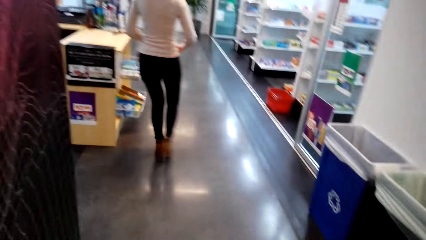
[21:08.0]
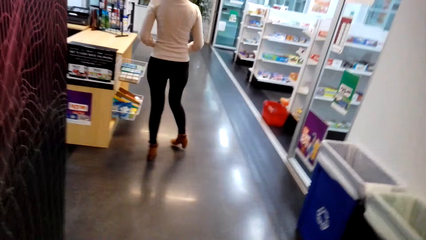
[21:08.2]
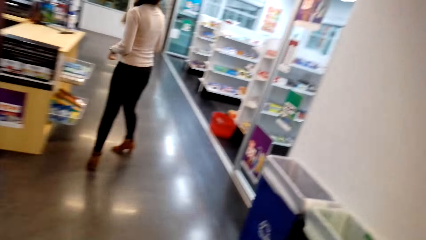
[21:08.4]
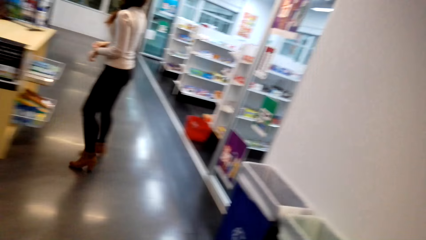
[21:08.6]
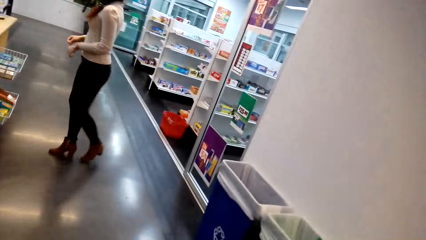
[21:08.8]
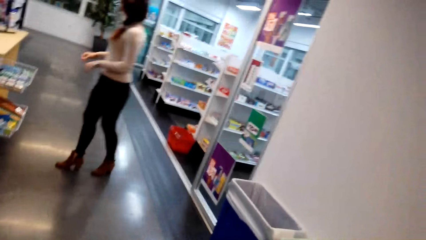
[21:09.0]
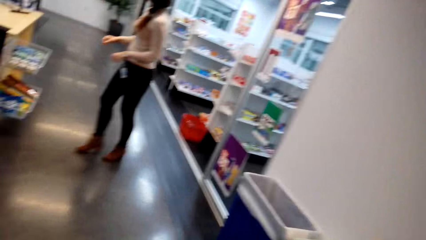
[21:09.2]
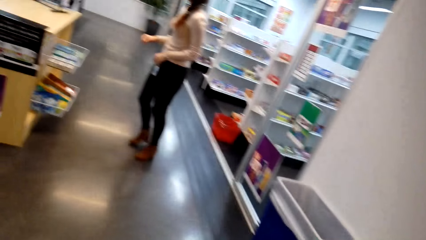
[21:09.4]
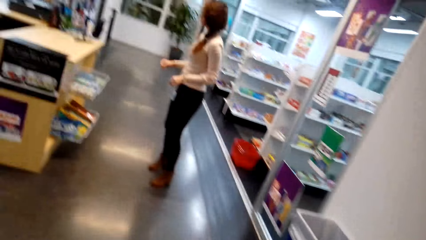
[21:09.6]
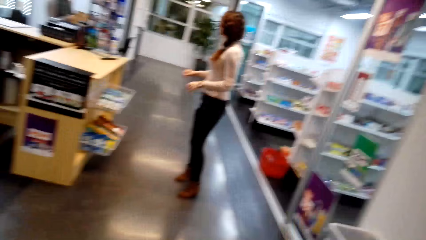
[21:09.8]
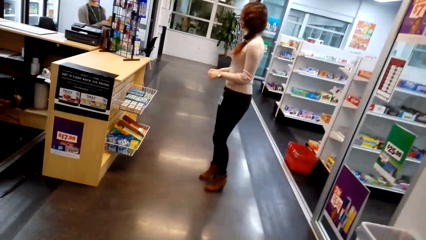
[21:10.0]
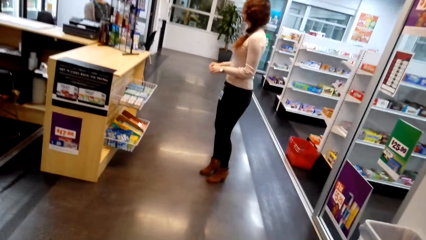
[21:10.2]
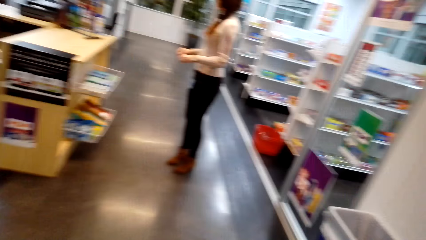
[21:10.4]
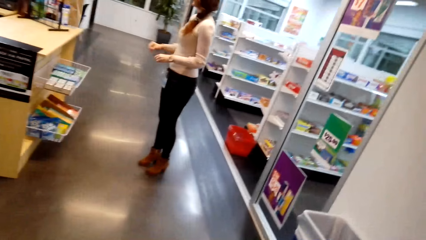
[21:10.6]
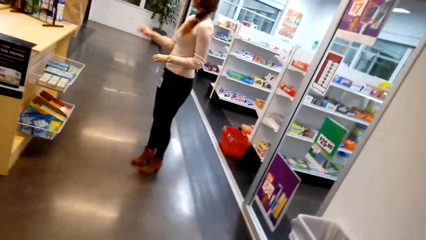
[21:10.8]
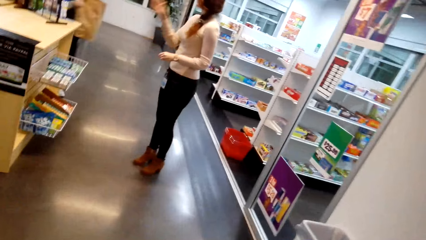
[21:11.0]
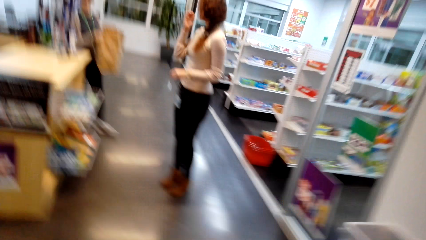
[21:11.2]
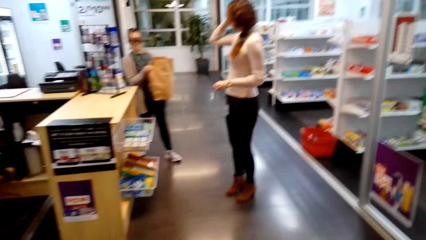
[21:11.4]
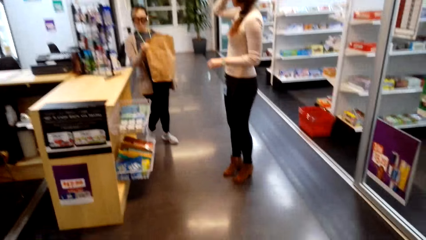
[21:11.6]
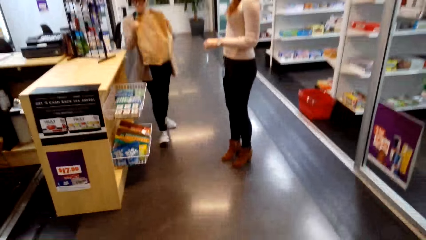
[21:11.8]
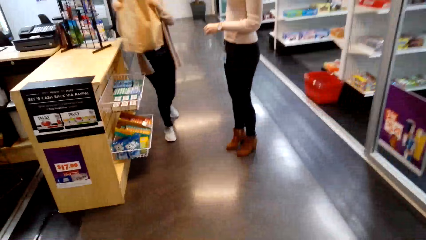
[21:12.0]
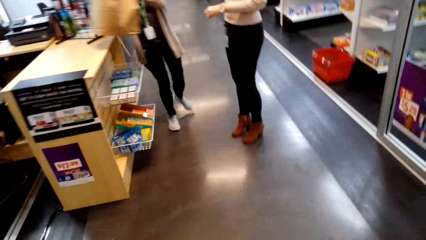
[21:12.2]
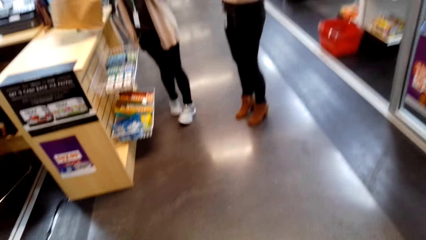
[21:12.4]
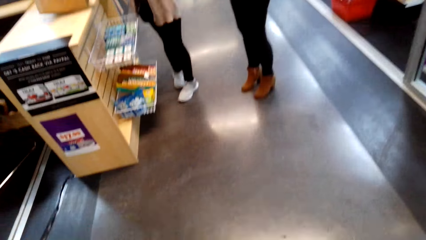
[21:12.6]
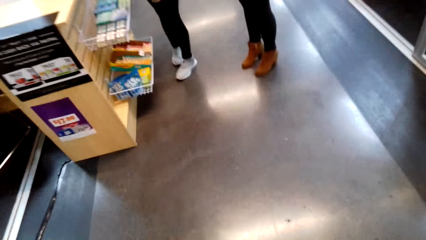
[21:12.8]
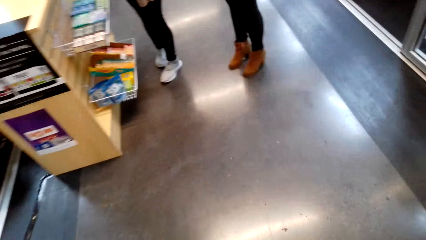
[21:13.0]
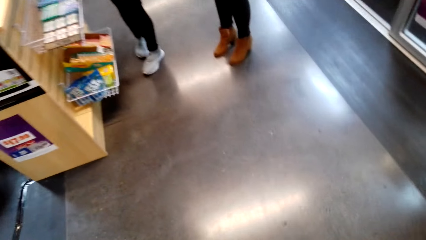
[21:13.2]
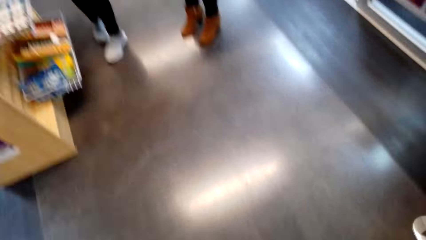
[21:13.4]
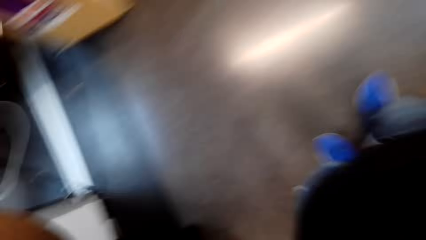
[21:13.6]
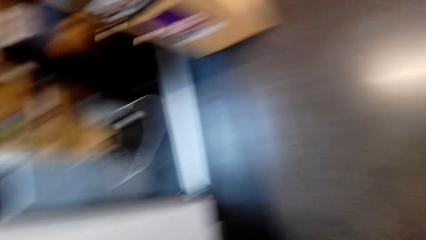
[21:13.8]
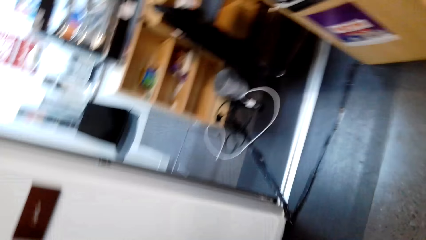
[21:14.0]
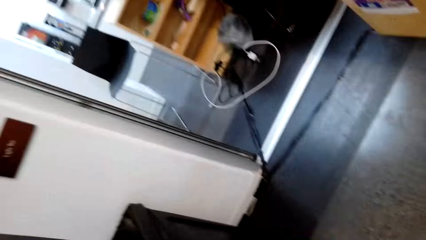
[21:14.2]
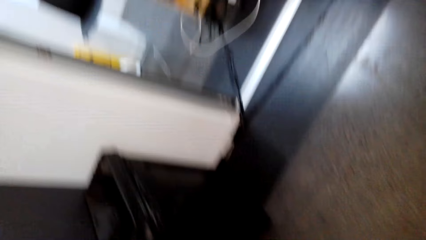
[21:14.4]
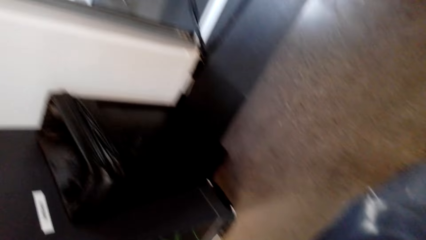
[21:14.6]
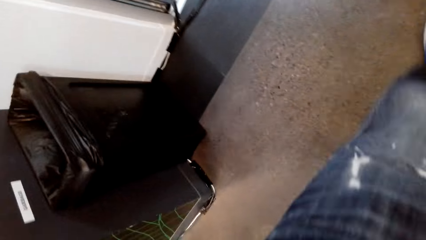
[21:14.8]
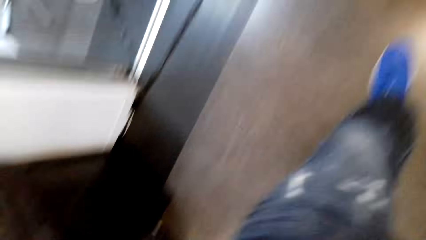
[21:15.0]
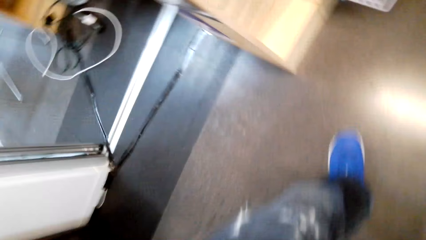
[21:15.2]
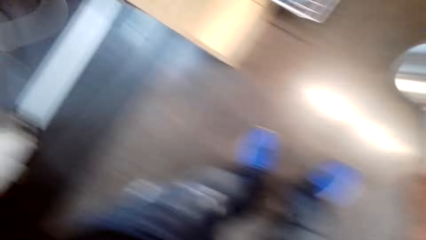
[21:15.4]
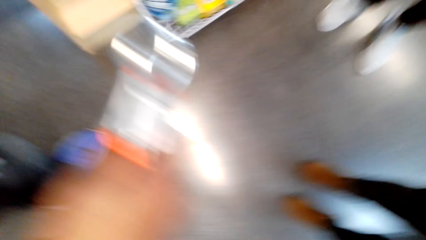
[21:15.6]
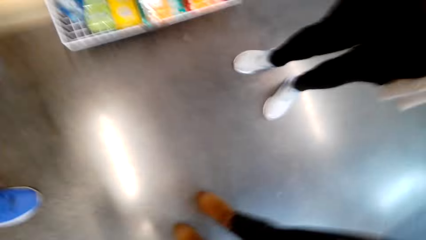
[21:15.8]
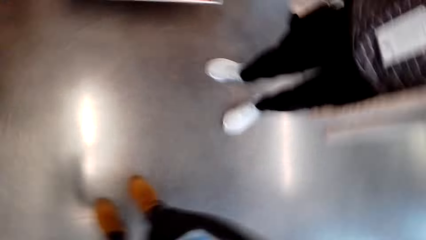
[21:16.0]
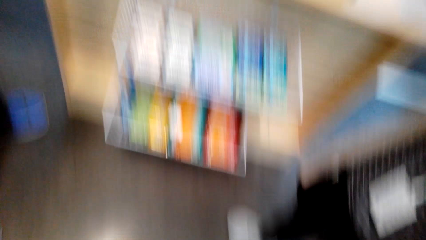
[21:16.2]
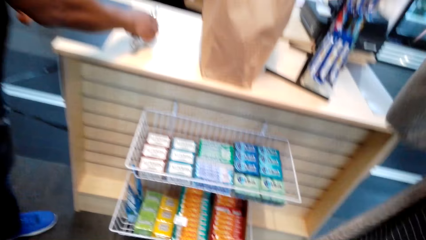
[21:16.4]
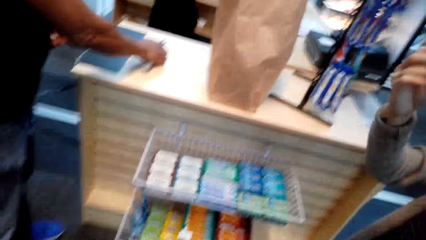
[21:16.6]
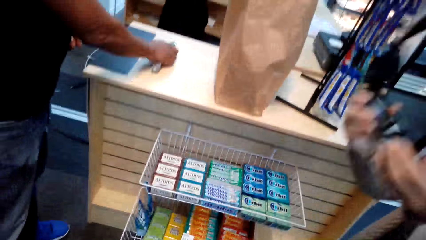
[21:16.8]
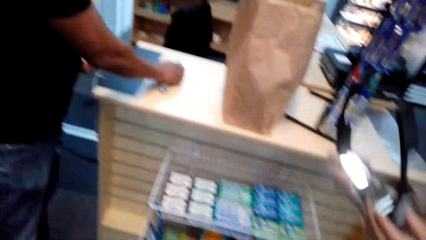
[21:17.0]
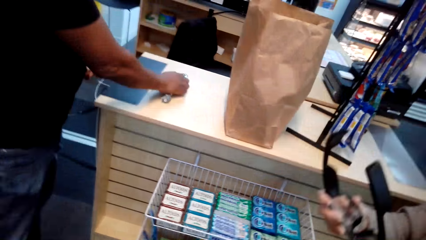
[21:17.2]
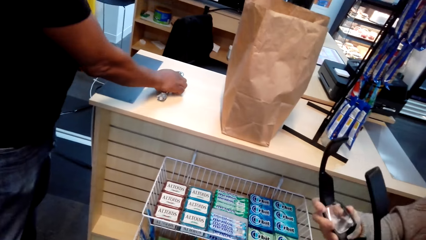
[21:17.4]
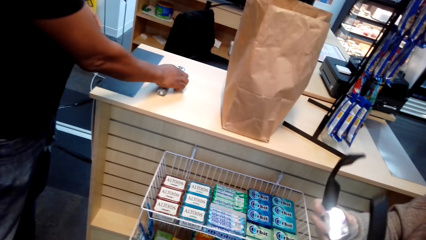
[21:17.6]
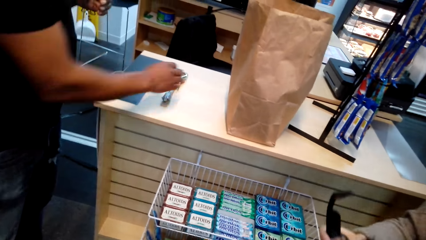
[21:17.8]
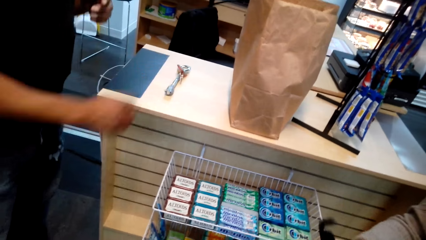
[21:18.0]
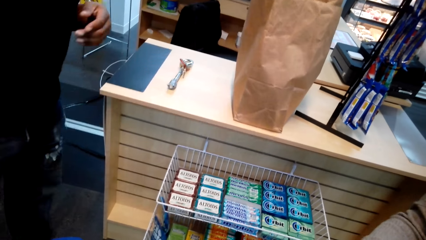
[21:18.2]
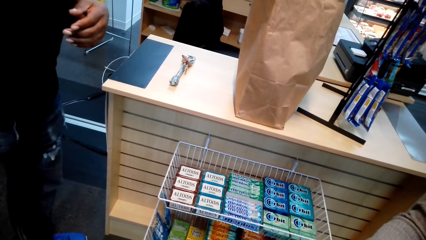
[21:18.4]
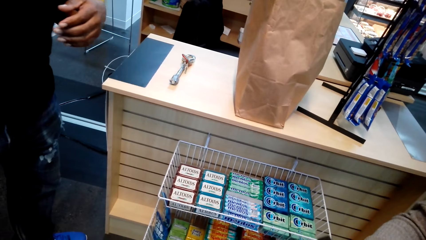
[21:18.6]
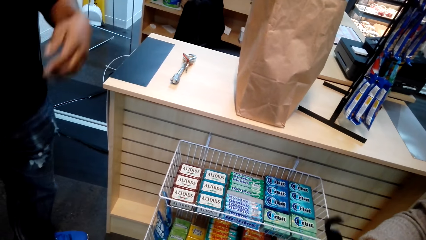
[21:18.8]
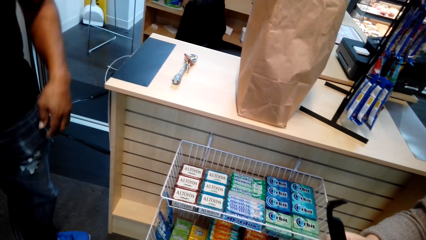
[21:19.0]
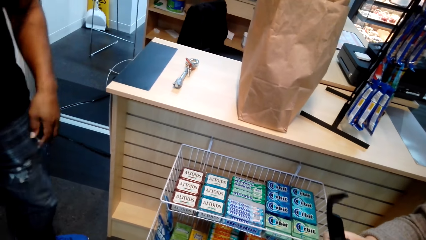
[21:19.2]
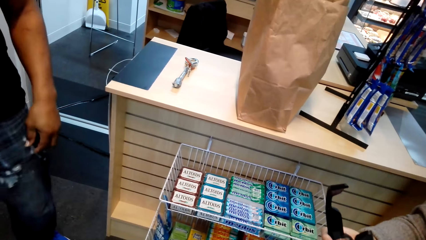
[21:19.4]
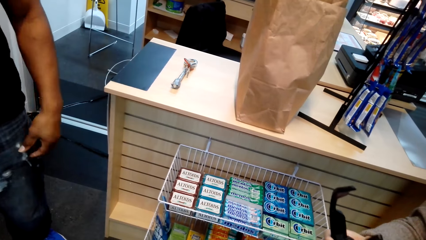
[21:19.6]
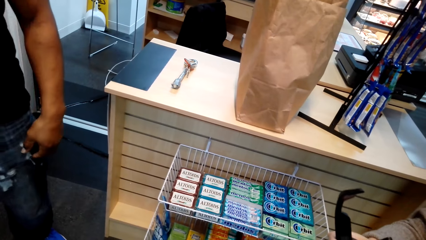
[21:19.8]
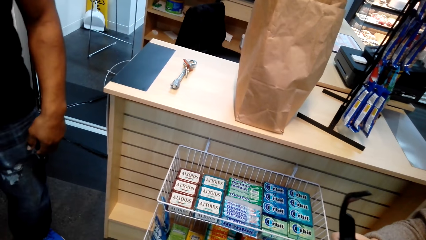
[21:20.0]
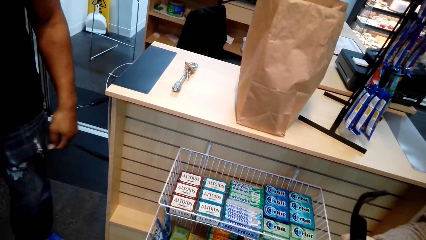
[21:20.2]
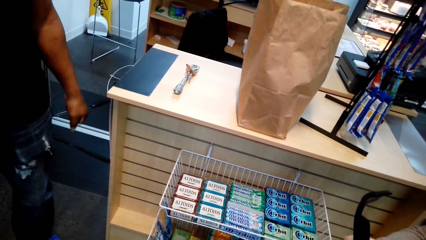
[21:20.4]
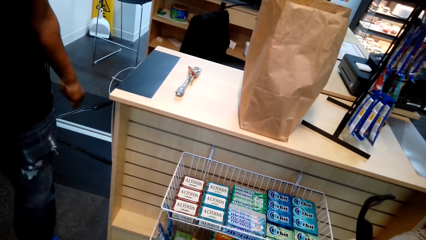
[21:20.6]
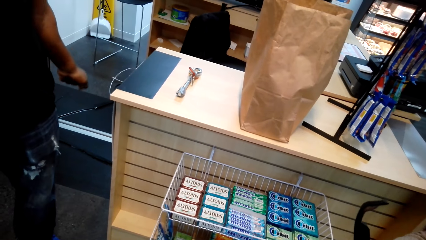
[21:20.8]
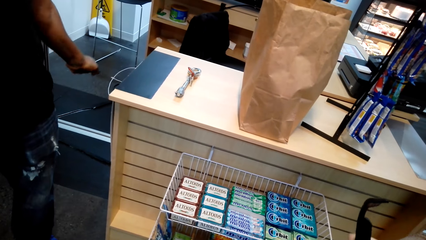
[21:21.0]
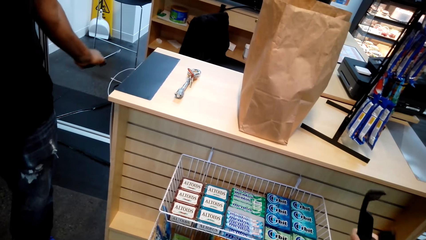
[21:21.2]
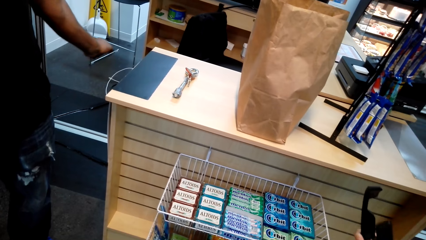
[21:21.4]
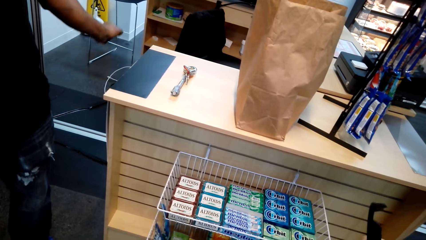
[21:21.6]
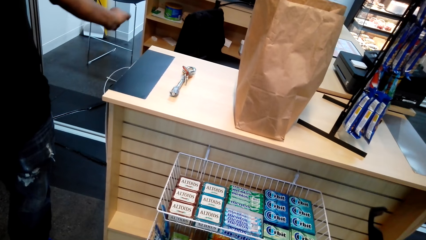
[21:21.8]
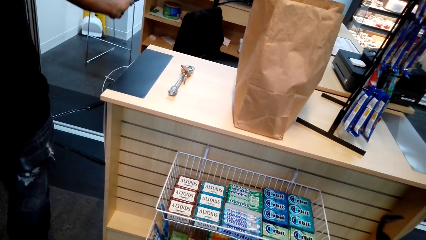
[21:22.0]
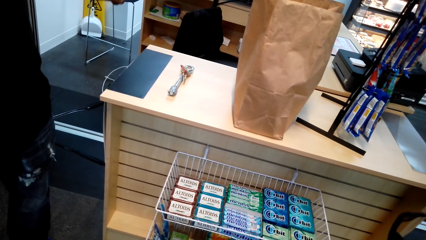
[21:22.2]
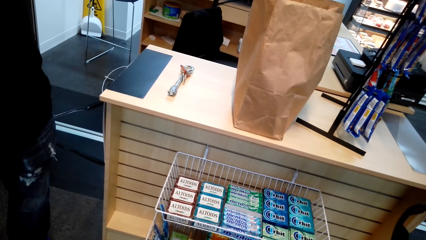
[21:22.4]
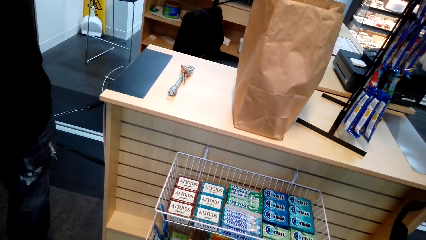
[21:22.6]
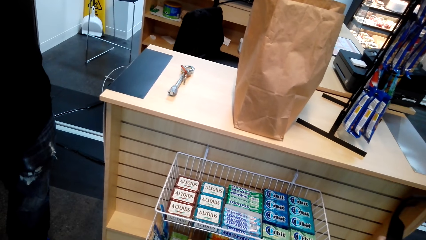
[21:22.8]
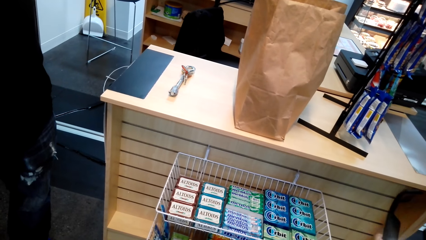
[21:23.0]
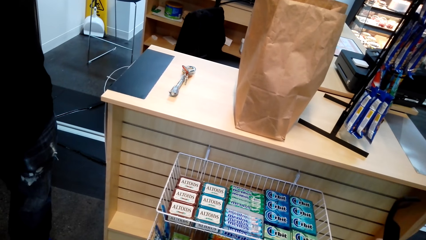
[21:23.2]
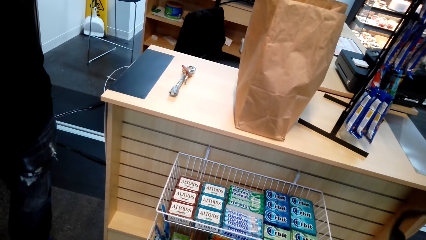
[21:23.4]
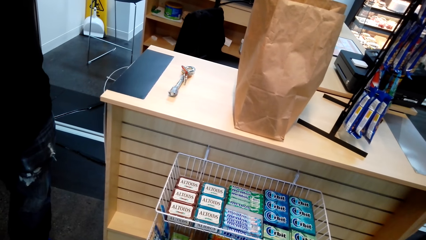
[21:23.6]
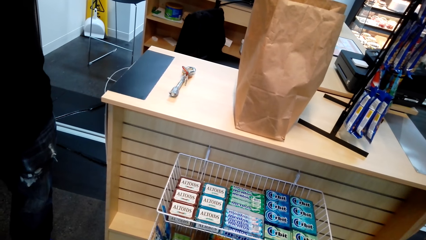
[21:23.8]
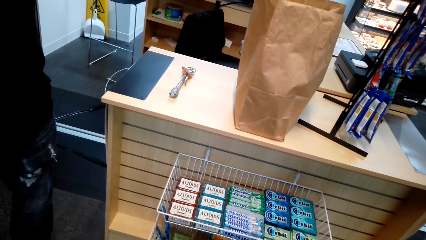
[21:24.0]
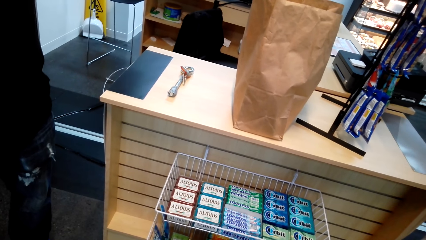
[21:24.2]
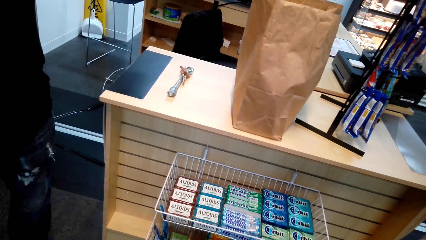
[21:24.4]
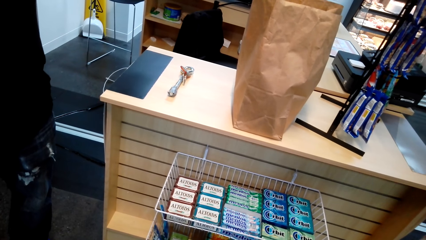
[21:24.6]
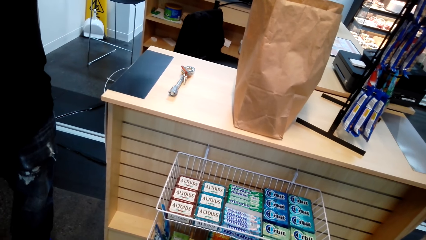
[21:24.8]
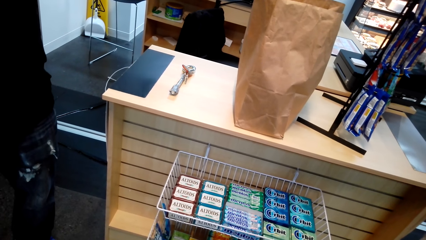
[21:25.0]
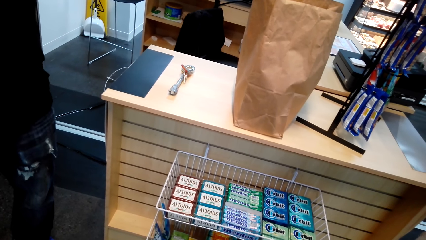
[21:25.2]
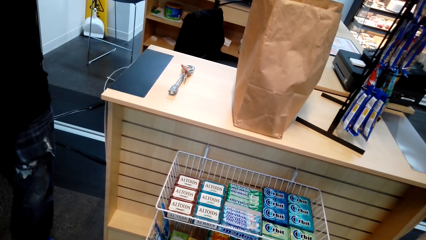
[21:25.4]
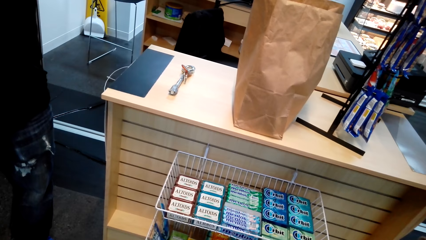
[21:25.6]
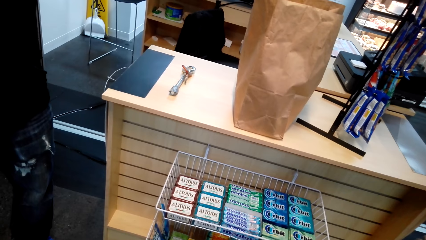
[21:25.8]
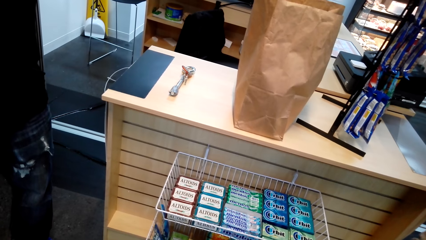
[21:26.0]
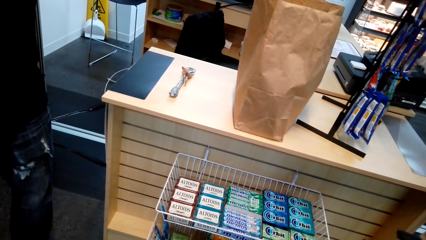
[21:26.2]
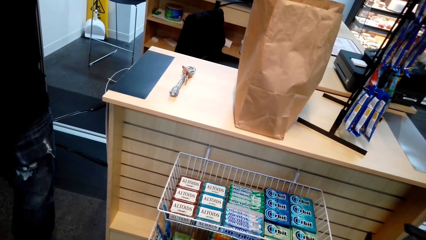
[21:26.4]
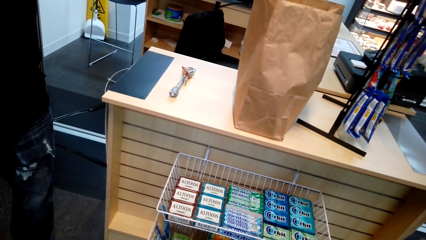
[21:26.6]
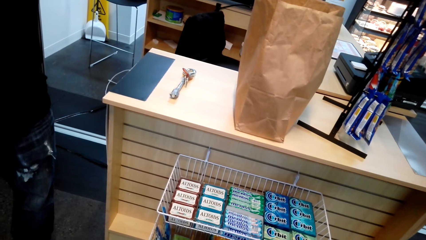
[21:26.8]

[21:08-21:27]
A woman demonstrates with hands. A lady puts the paper on the table. The camera wearer walks around. They put something on the table. Another lady holds the spectacles in her hands. The camera wearer stretches the hands.
